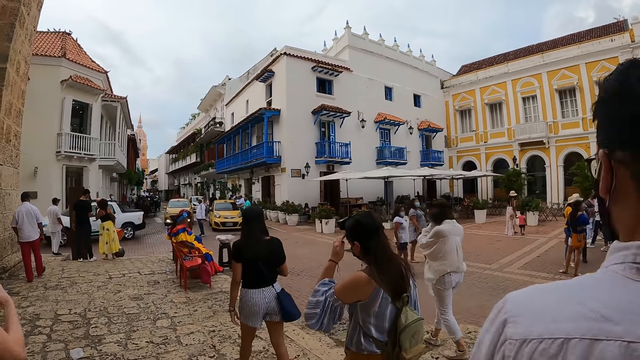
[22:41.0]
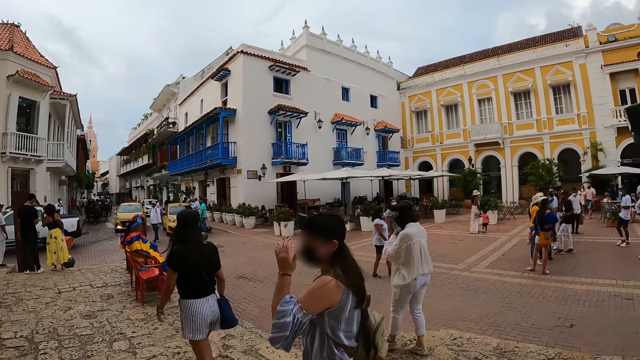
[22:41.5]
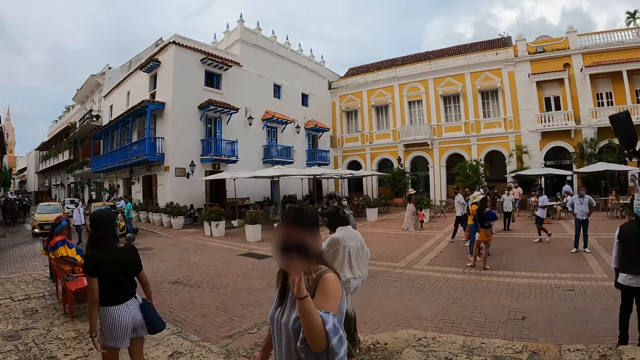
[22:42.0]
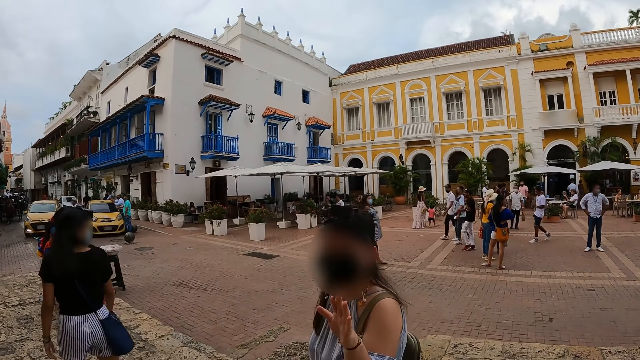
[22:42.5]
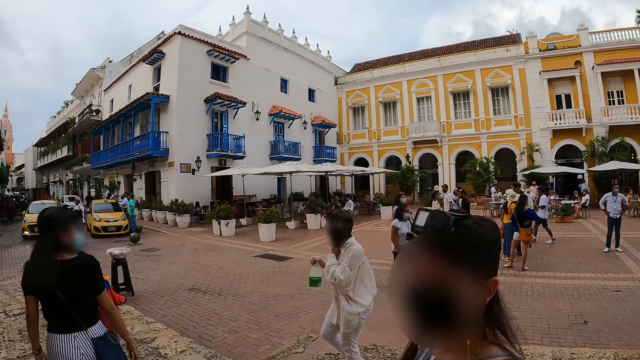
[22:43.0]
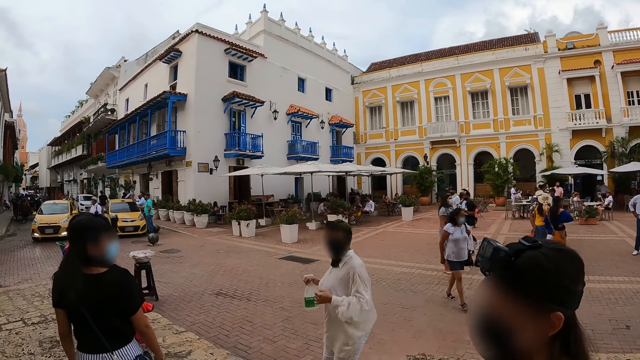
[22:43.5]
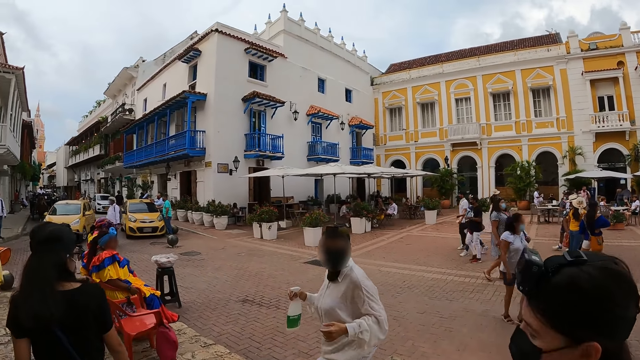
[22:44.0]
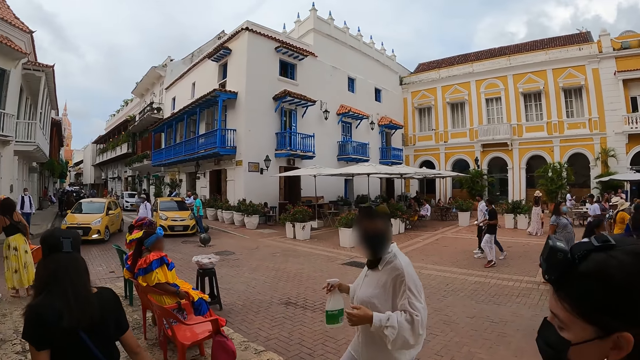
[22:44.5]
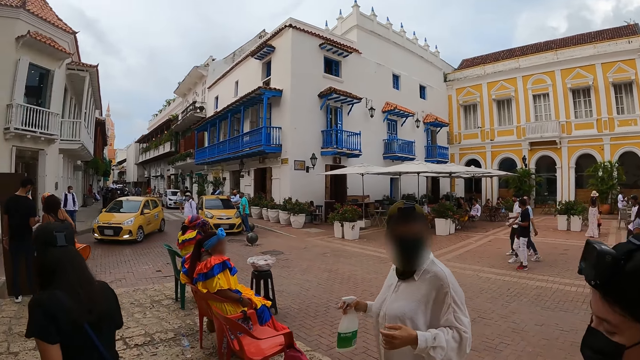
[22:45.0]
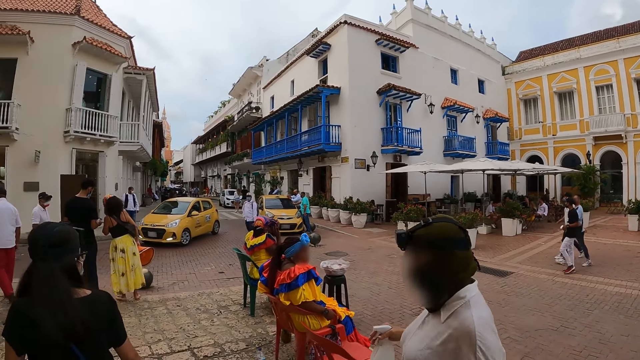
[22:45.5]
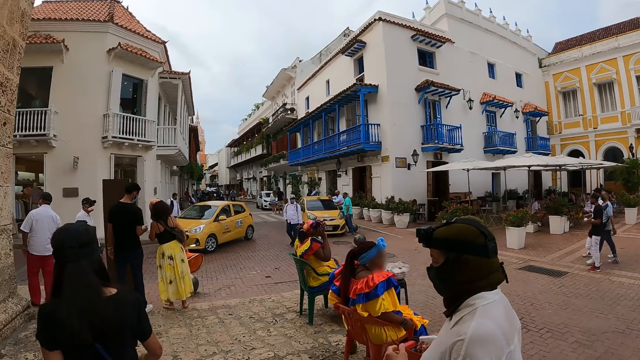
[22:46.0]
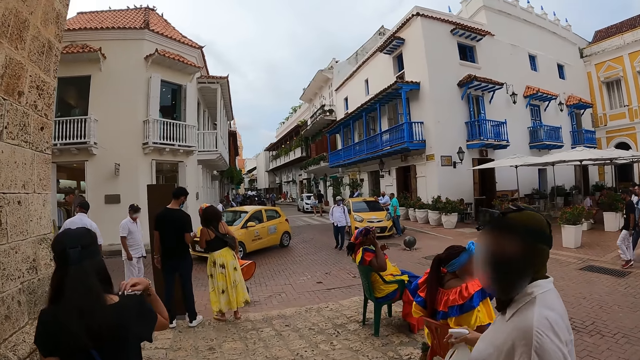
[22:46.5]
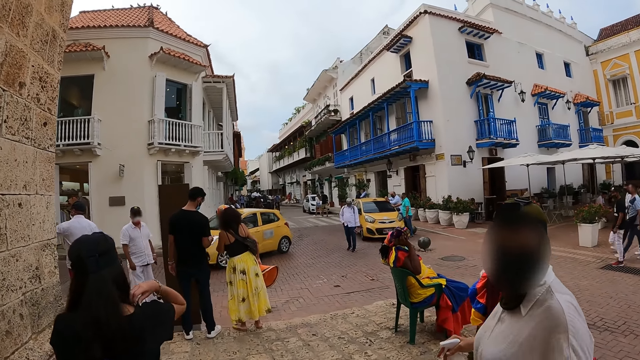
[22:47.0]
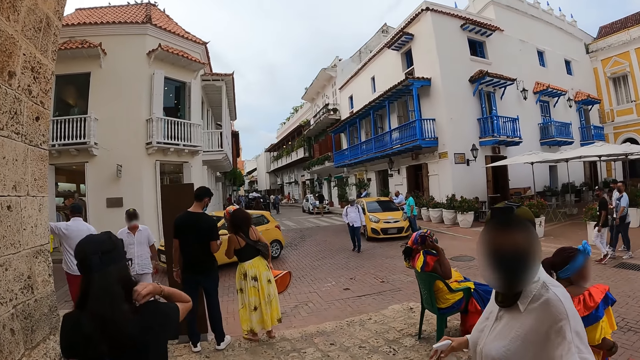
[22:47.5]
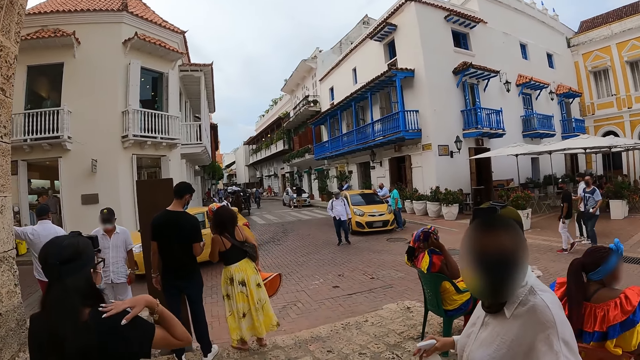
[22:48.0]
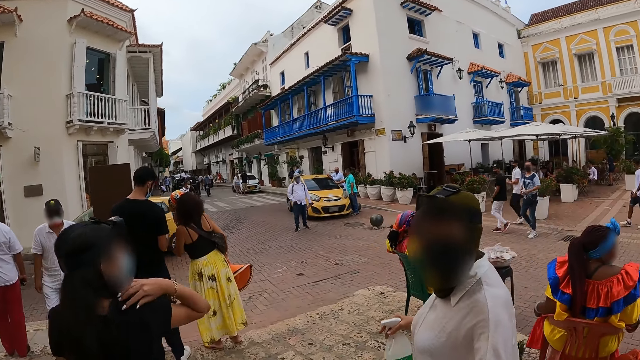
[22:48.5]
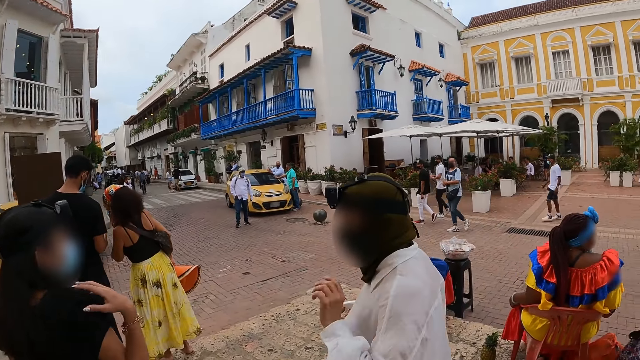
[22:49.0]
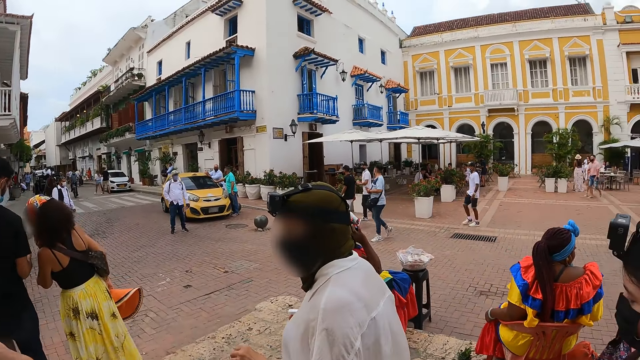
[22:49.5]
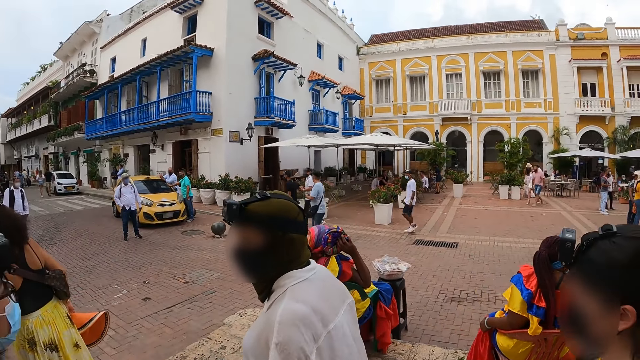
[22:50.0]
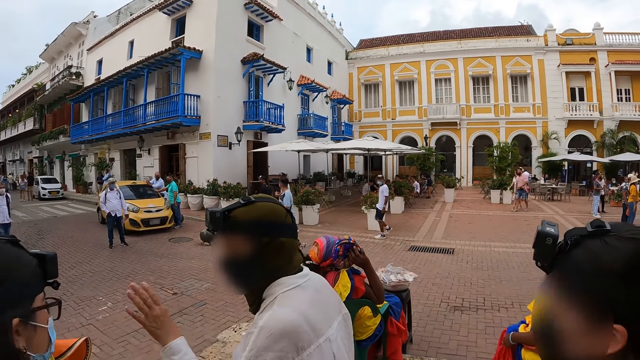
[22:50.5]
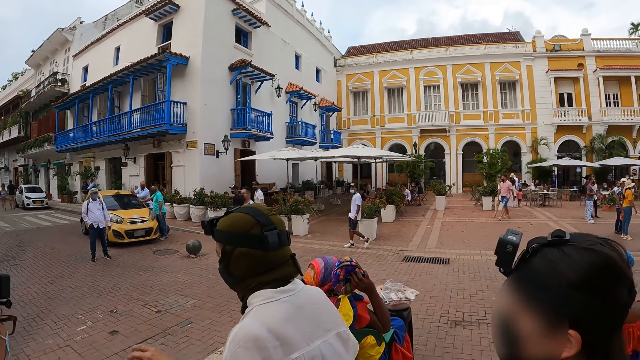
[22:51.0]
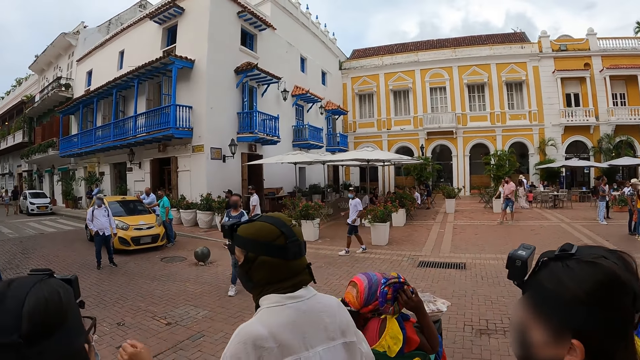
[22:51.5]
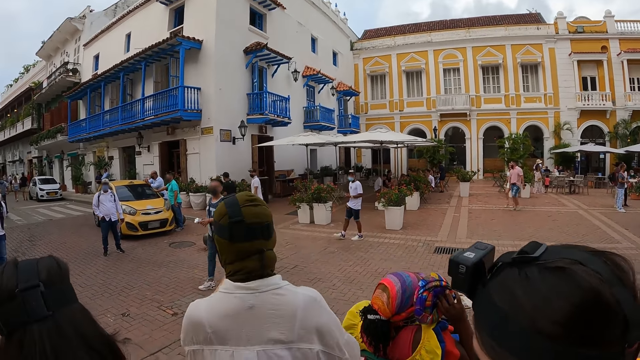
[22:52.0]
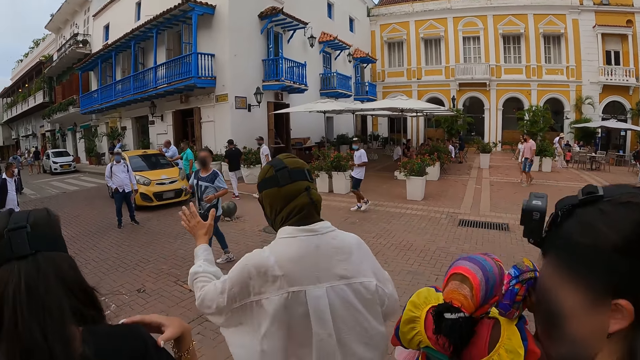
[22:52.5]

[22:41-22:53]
A woman touches her hair with her left hand. The camera wearer interacts with the woman on the road. Another woman touches her shoulder with her right hand. A third woman talks to the camera wearer. The camera wearer walks around with people. The third woman interacts with the second woman.

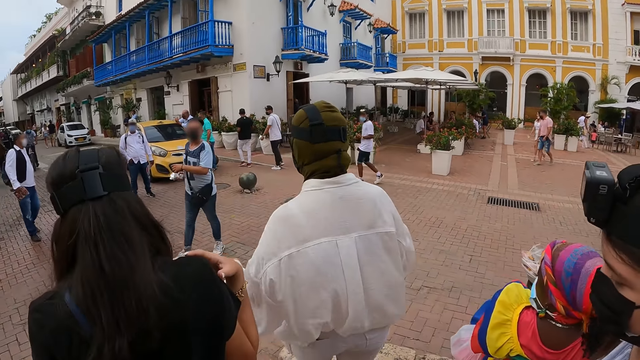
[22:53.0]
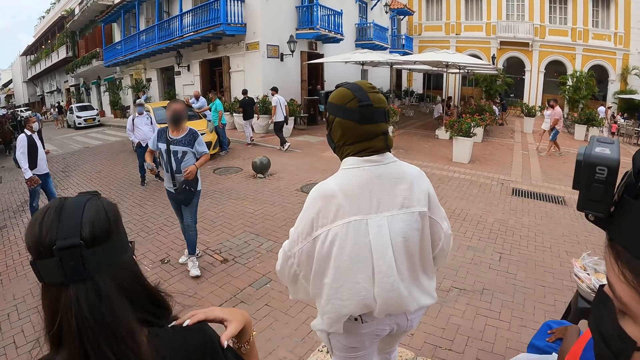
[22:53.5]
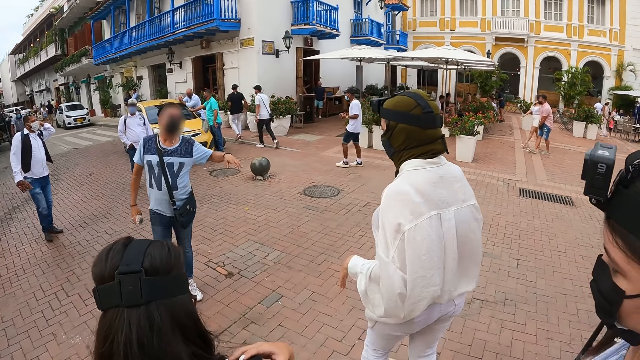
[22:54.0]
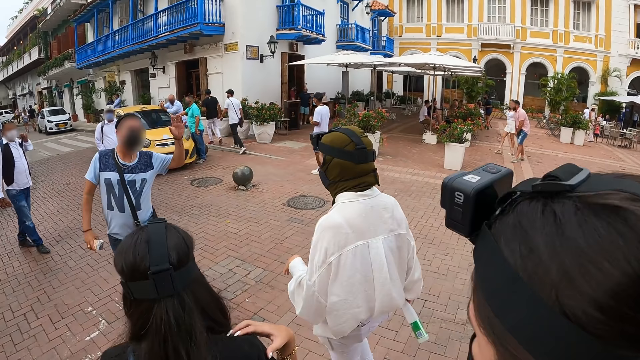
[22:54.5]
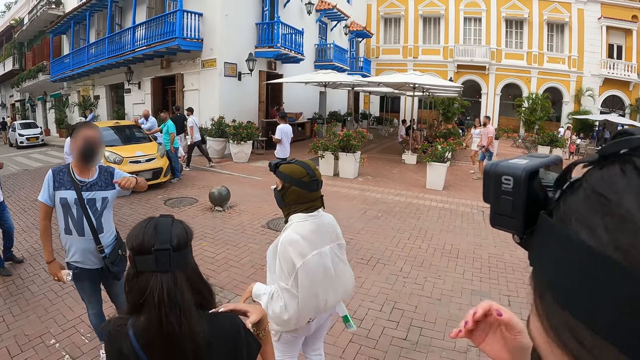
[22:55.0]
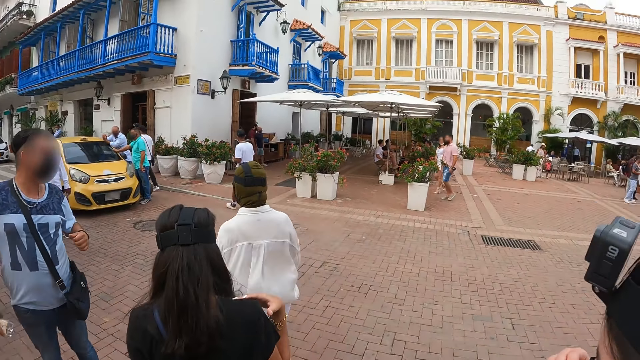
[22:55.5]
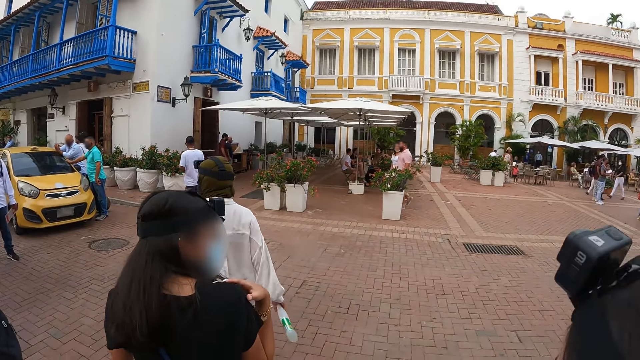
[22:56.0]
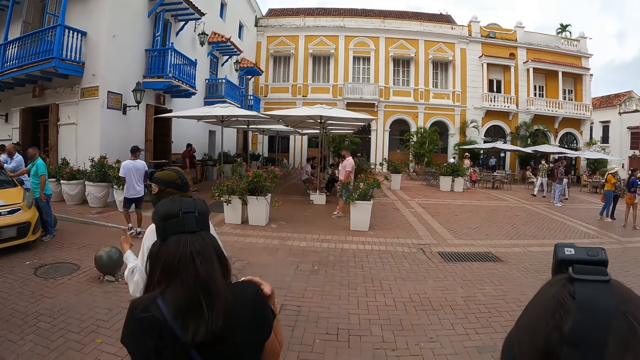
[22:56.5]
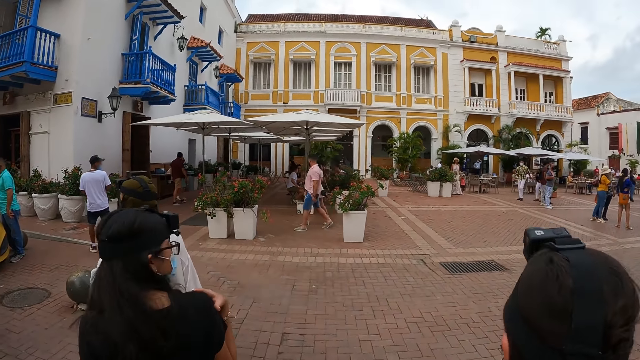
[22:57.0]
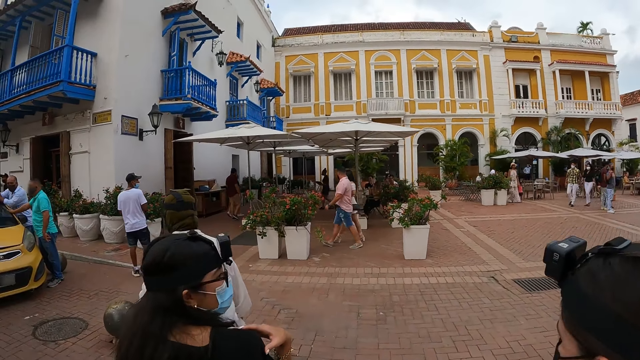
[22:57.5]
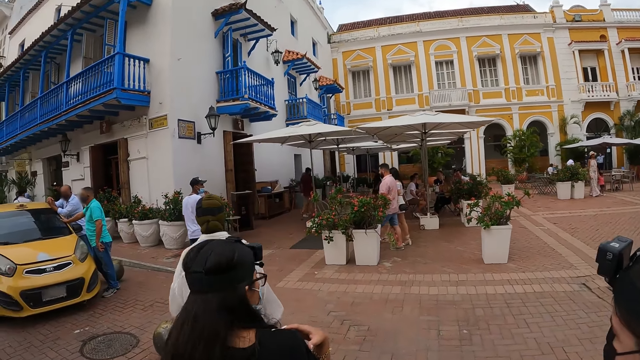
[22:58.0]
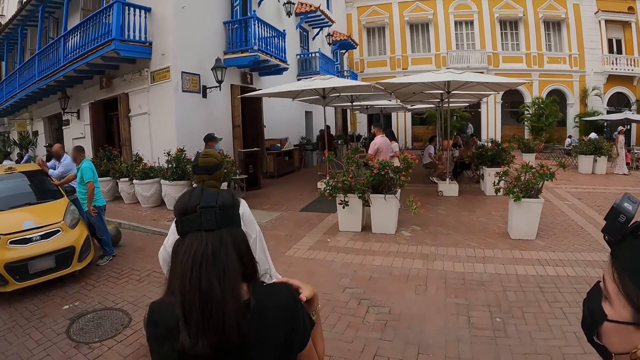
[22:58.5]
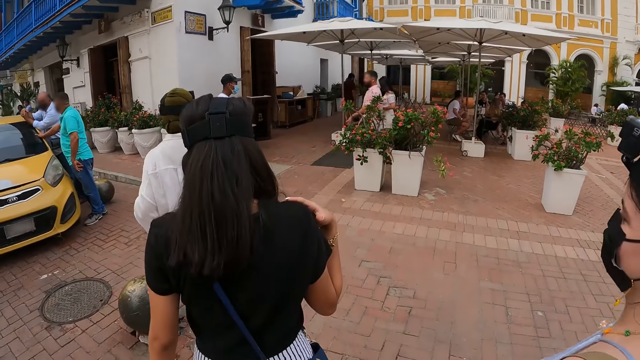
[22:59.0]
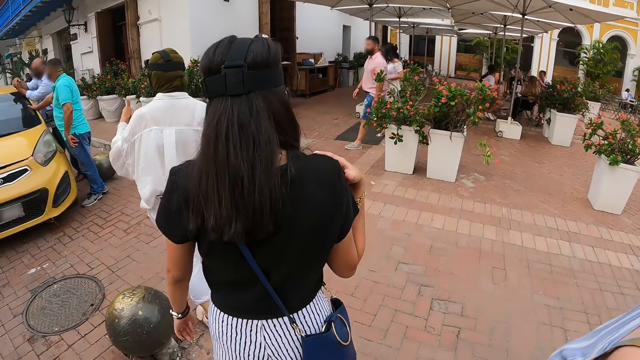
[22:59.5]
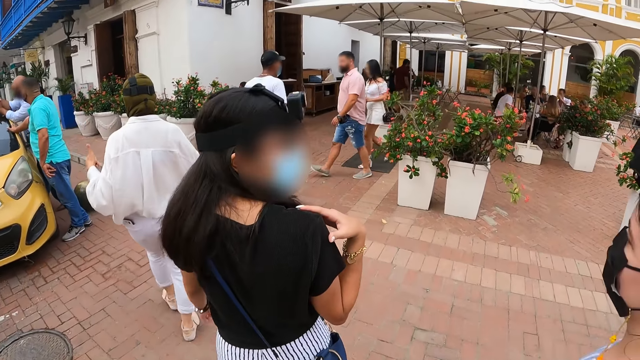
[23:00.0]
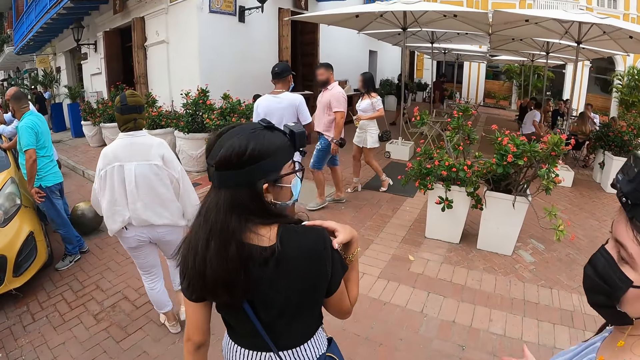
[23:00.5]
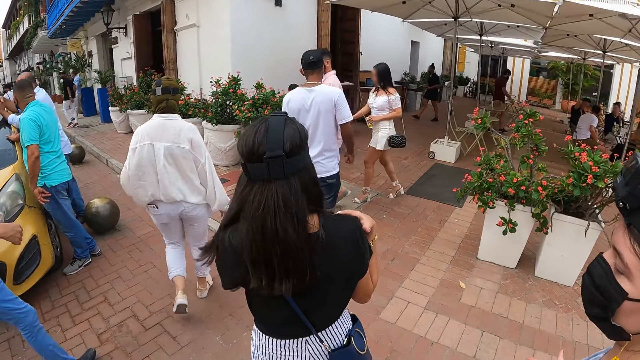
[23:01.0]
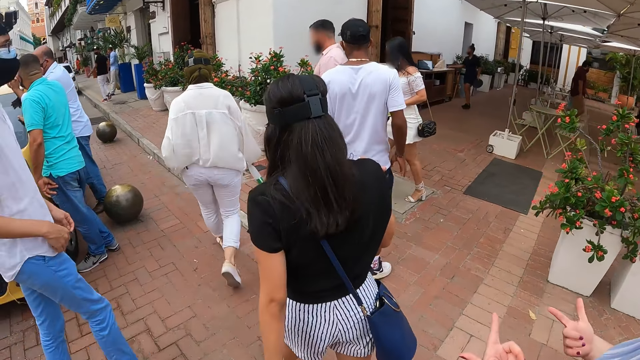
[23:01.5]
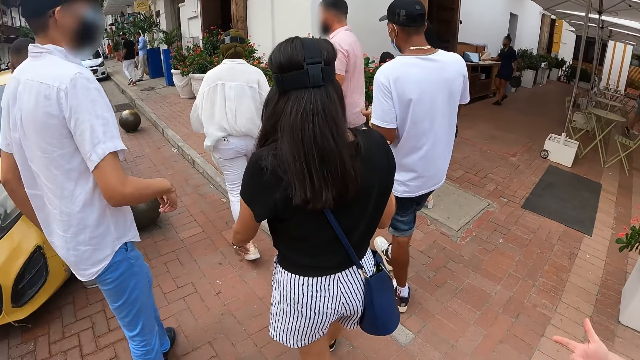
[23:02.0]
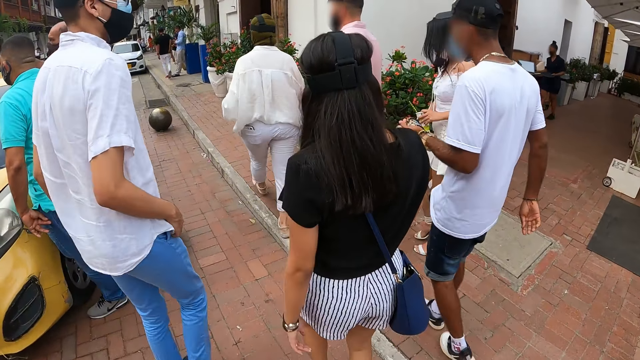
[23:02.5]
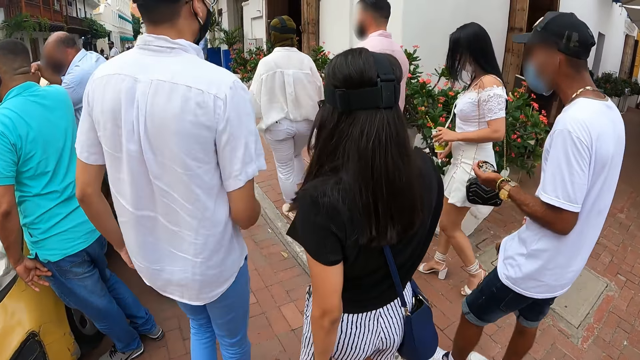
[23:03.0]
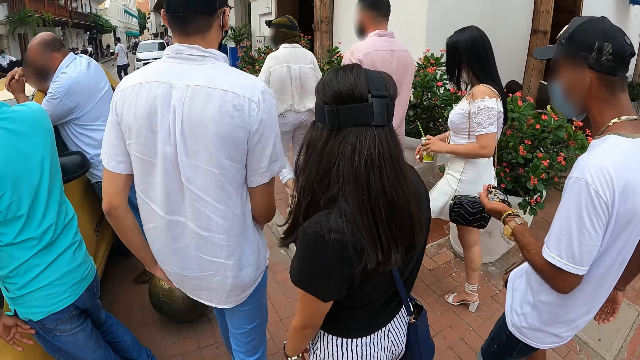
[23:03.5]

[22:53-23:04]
A man talks to the camera wearer, a woman, another woman, a third woman and another man. The camera wearer walks behind a lady. The second man walks past the camera wearer.
